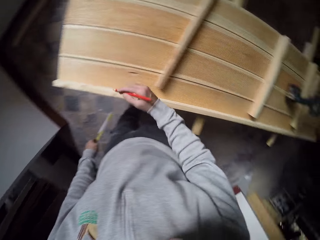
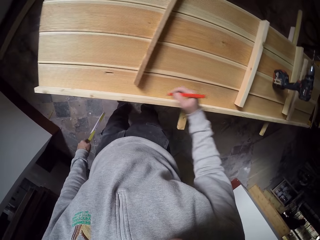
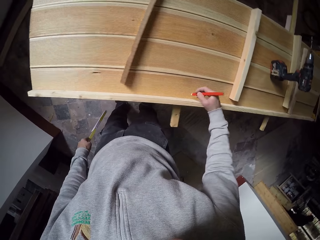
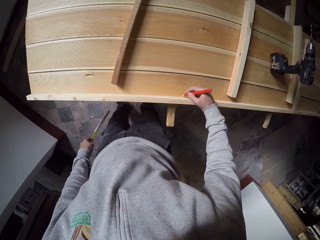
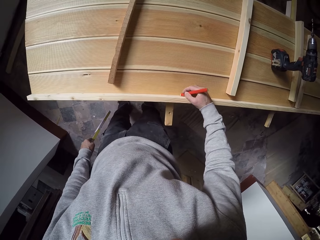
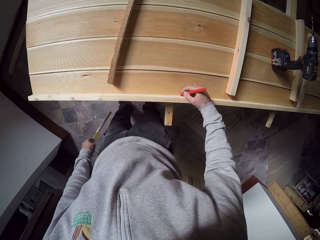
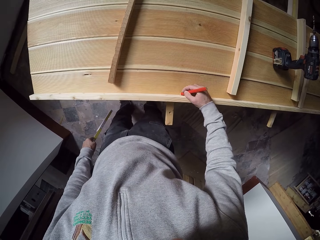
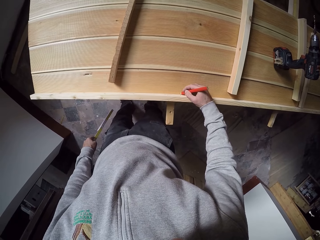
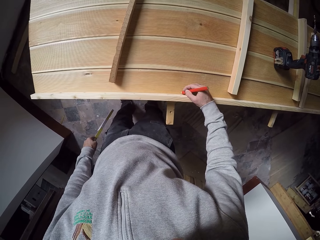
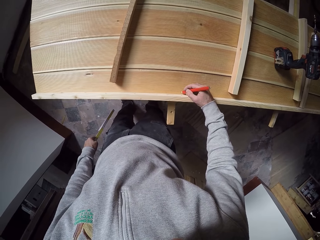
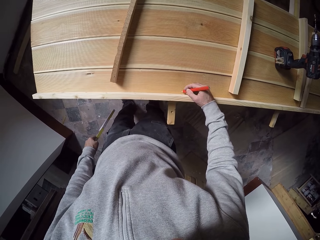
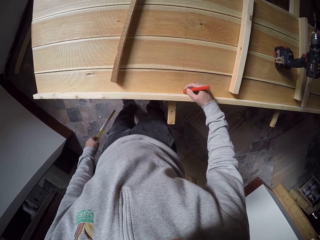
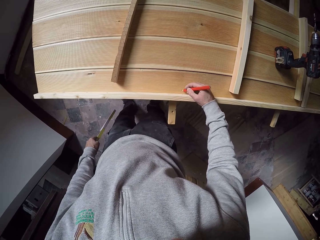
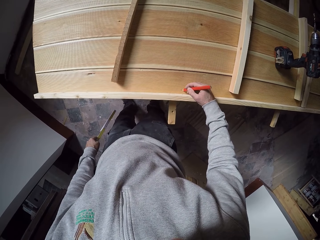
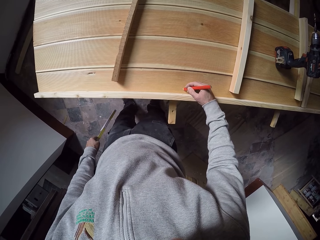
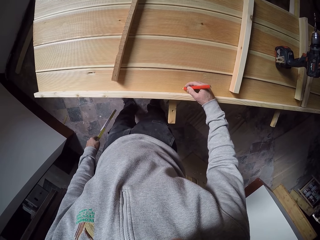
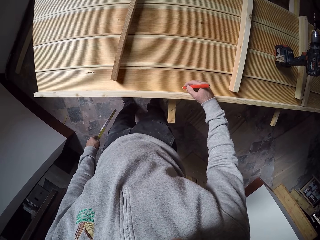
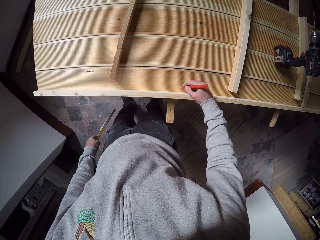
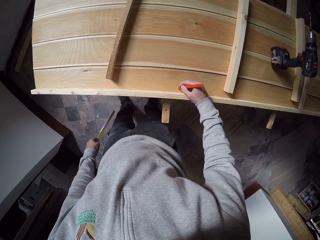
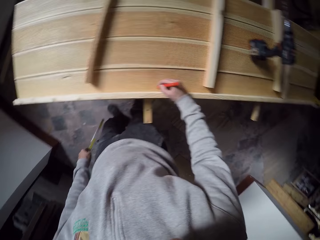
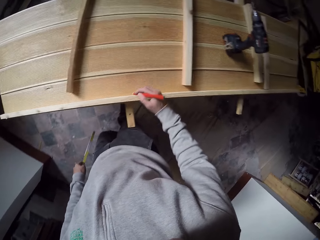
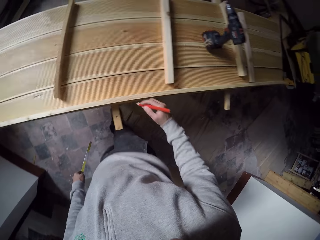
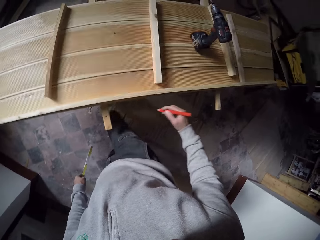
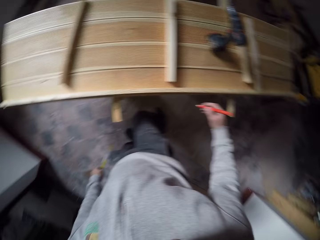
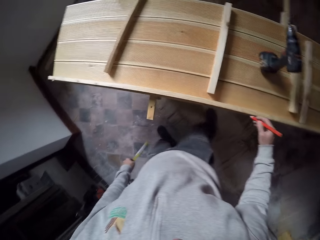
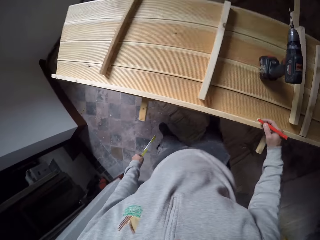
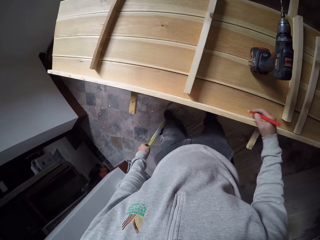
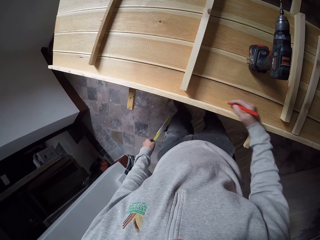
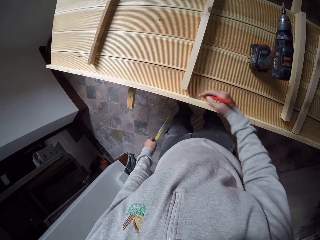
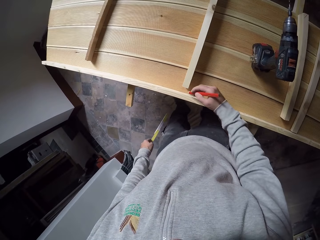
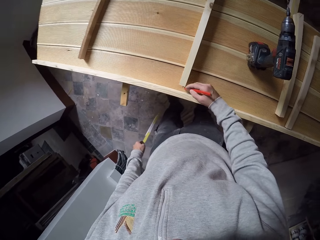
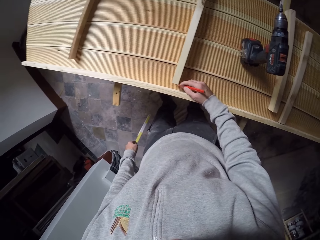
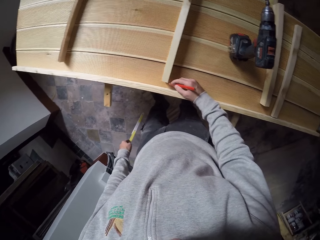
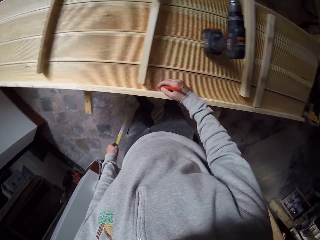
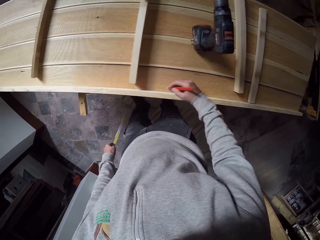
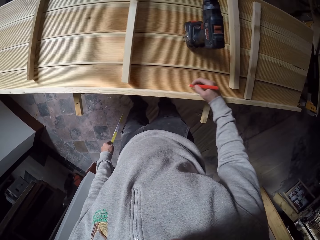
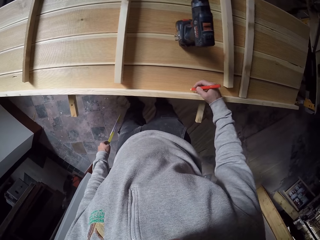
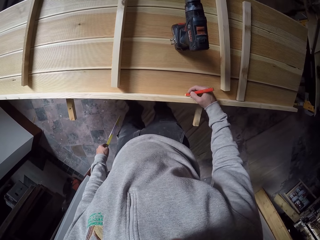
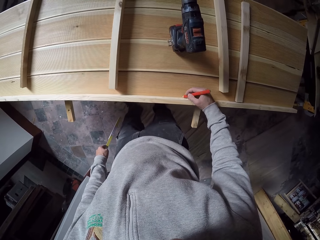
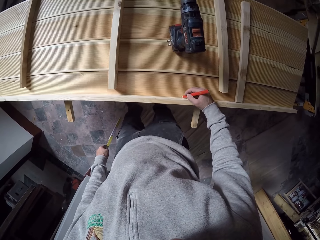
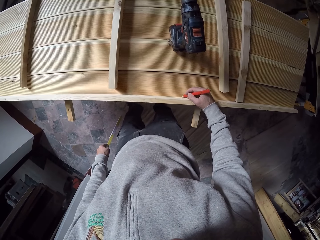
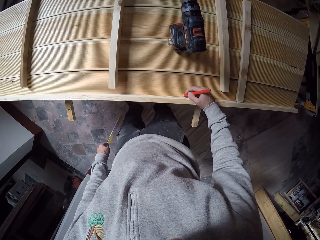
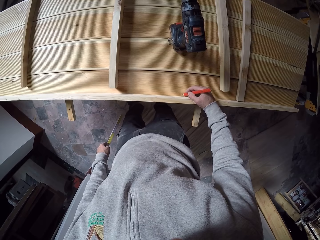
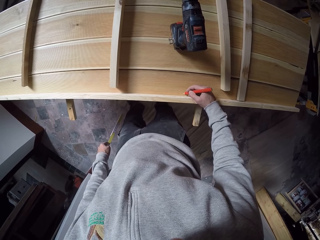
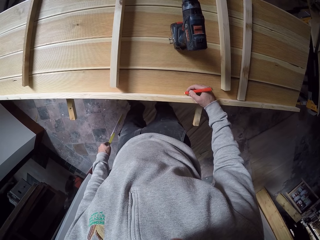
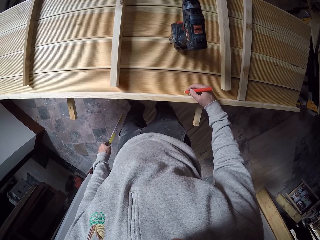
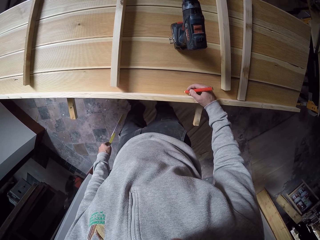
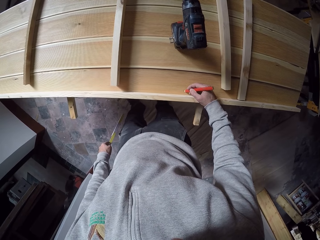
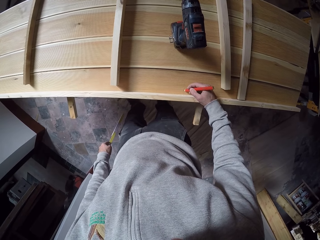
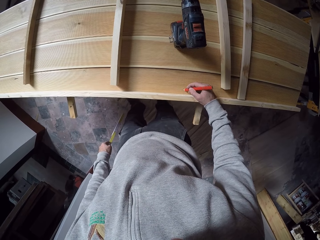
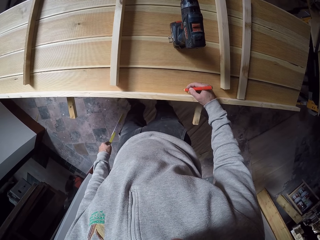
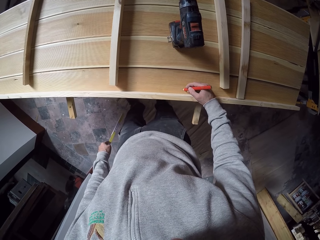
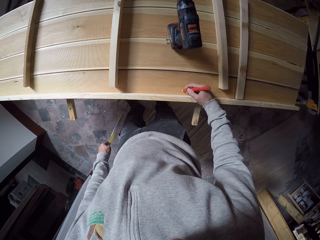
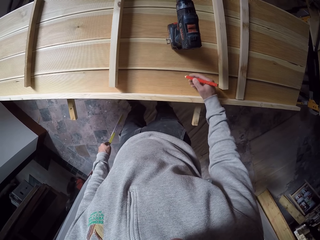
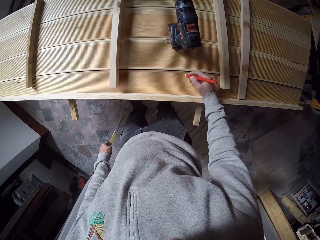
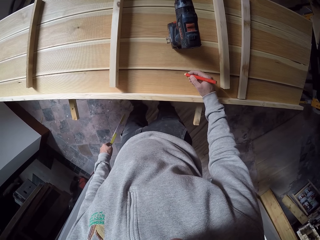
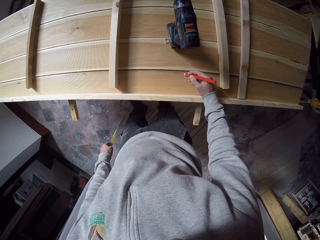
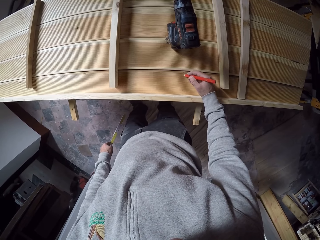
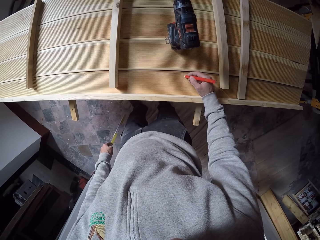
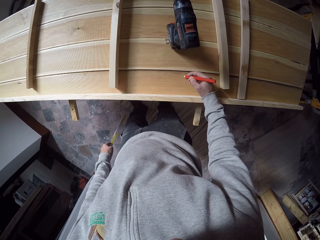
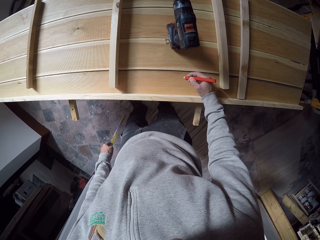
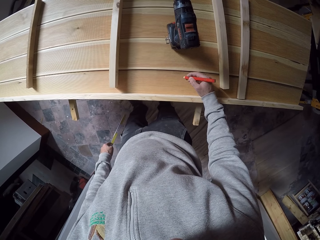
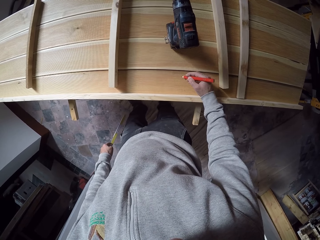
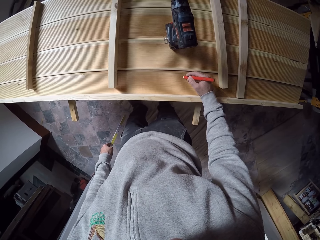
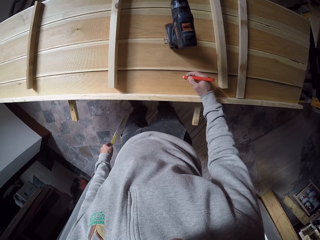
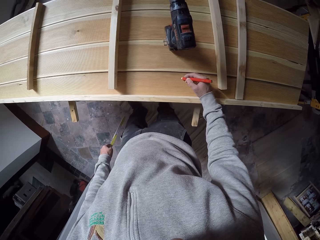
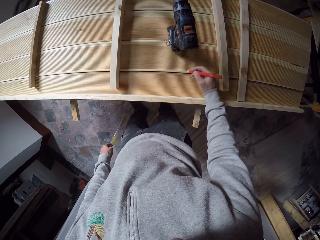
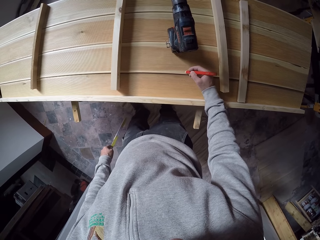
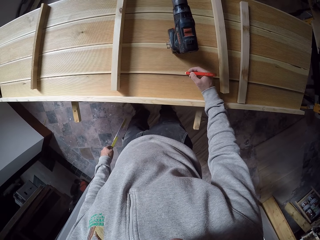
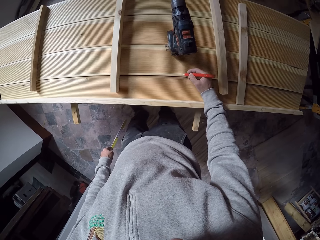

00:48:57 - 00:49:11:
The camera wearer moves beside the wood. They write on the wood.

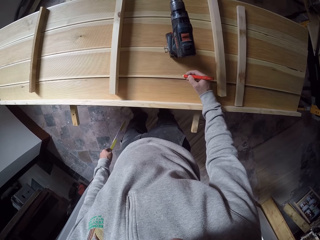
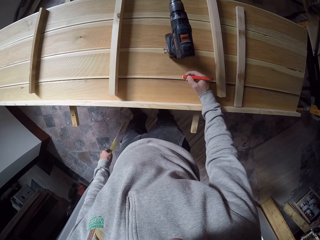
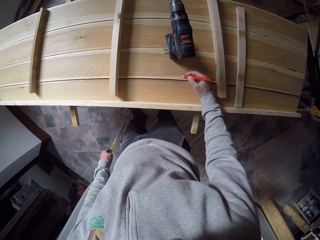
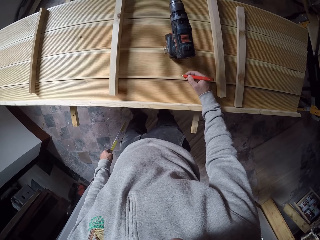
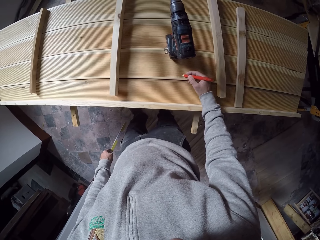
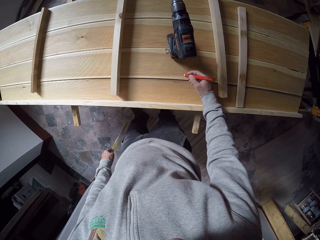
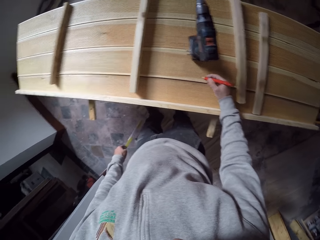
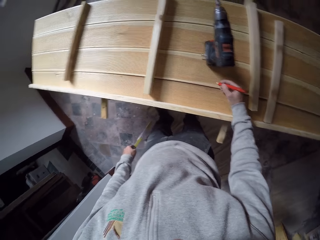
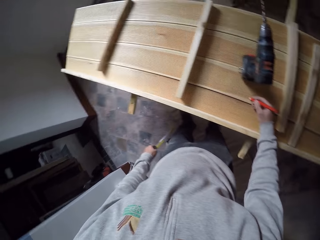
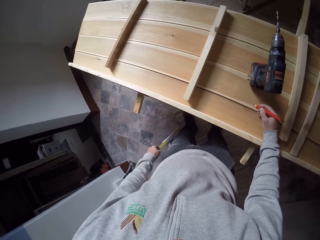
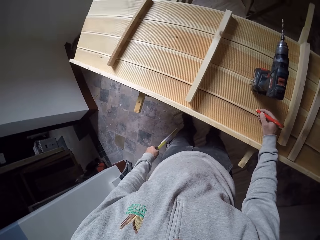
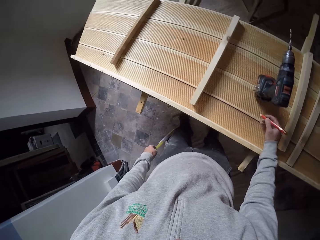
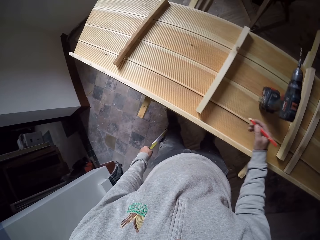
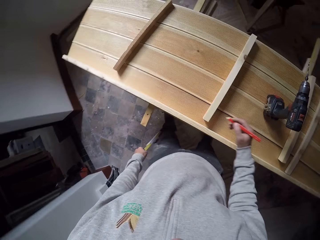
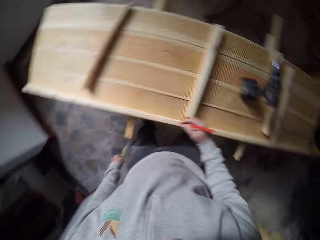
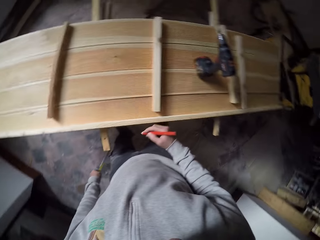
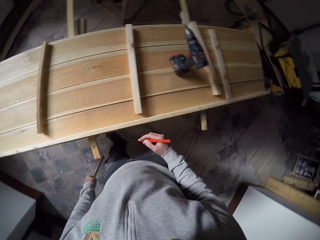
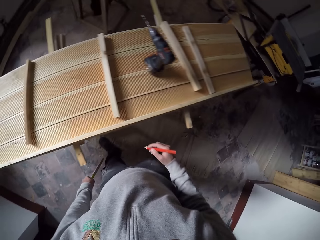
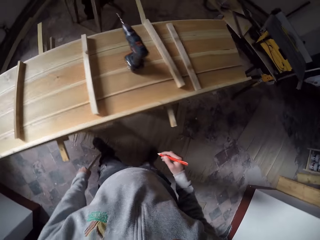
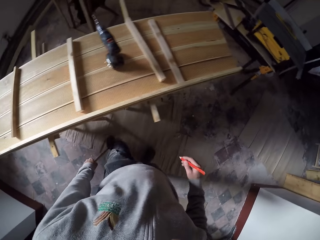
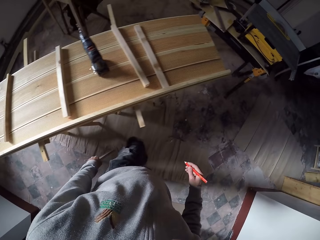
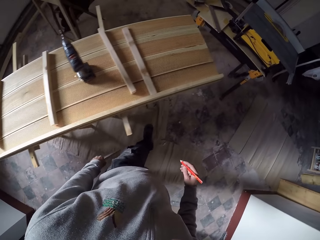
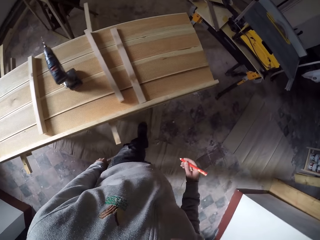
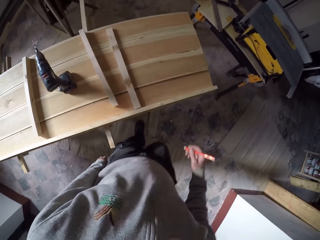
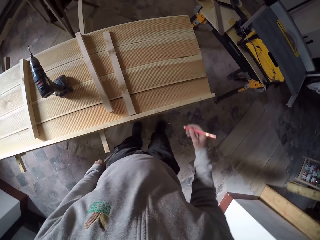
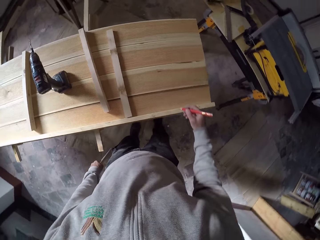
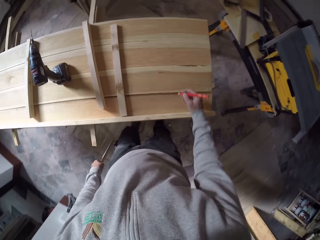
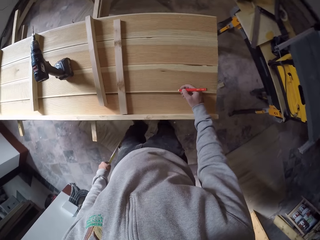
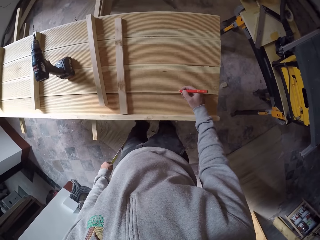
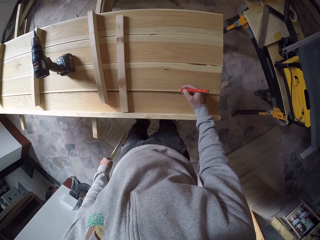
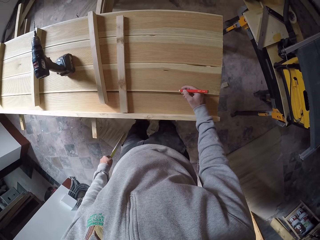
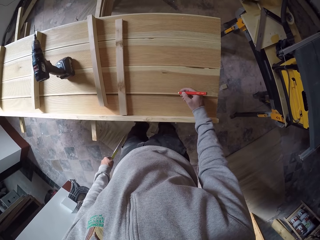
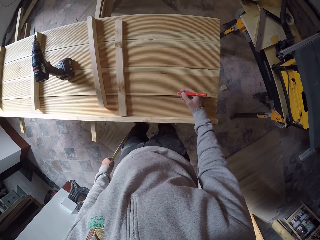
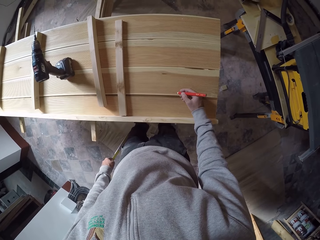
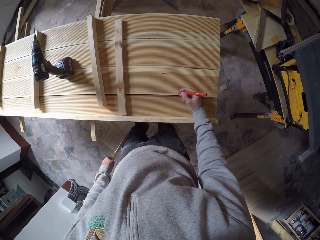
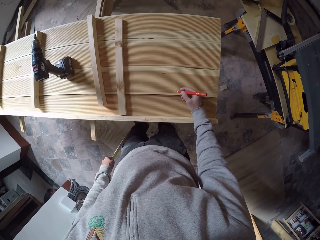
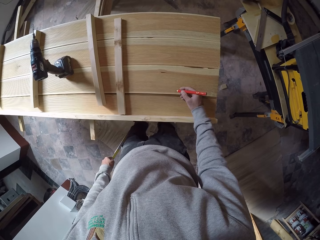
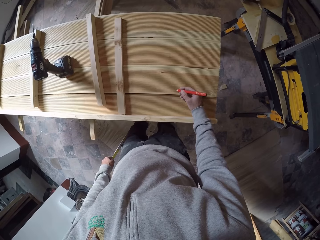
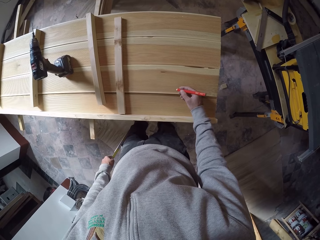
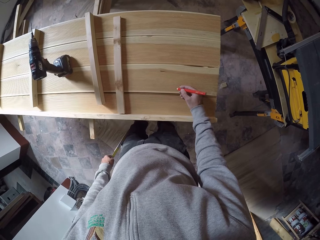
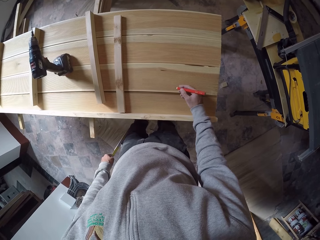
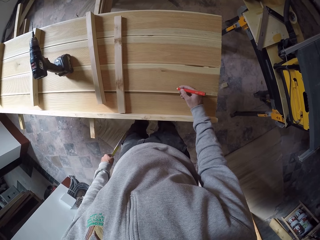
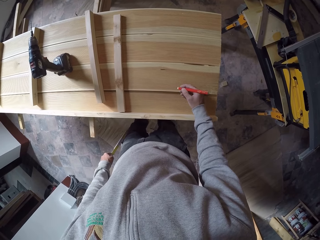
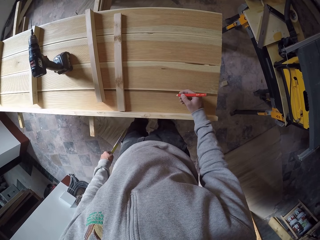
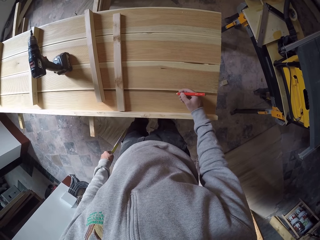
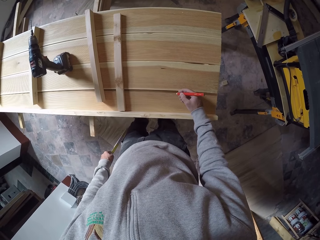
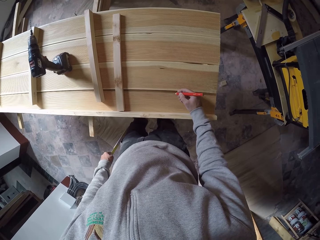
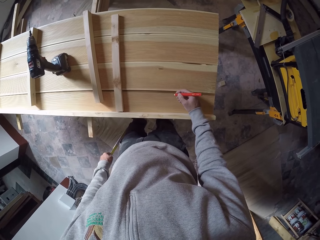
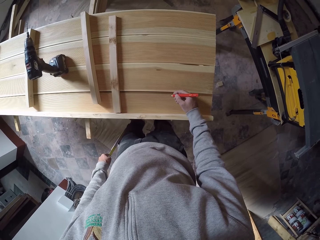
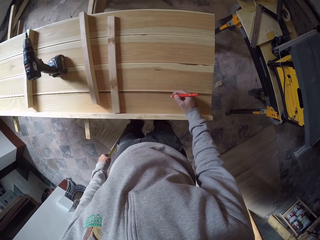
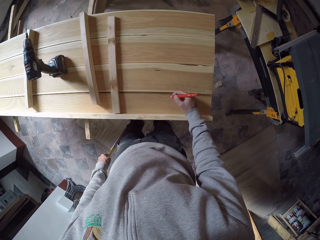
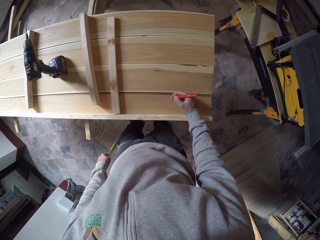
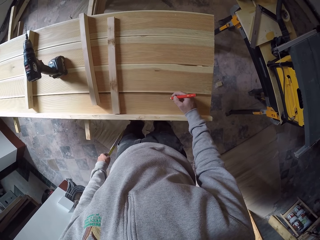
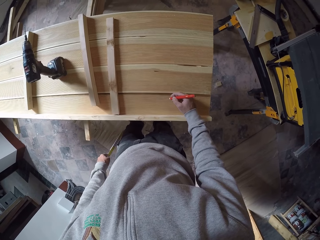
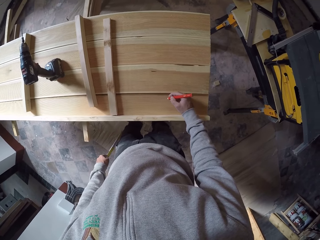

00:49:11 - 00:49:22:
The camera wearer walks beside the wood. They mark the wood with a pencil.
